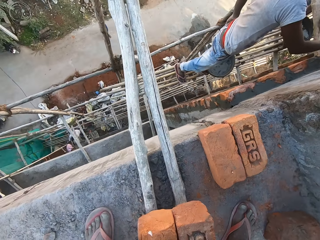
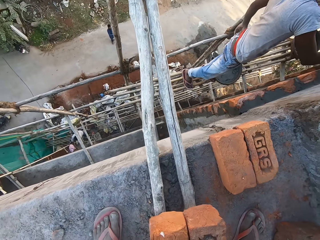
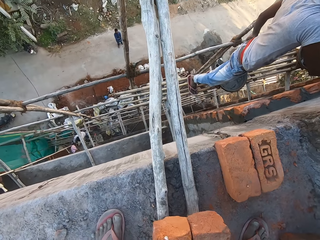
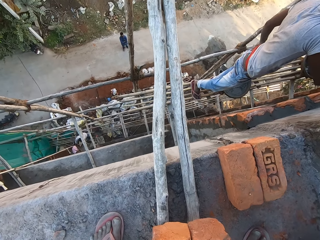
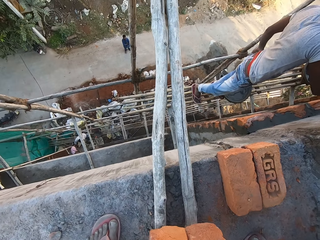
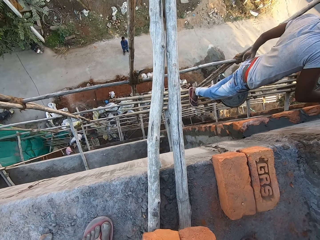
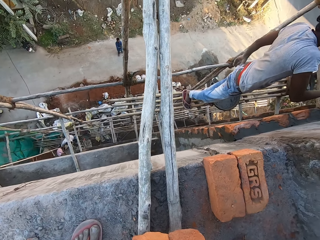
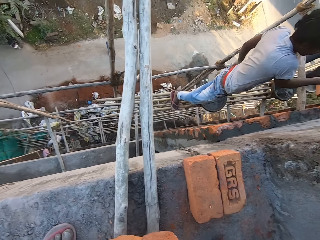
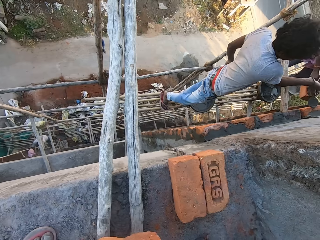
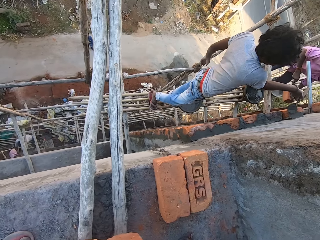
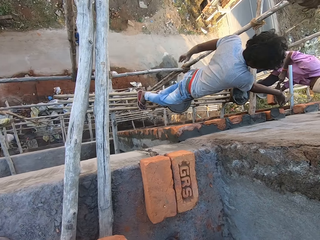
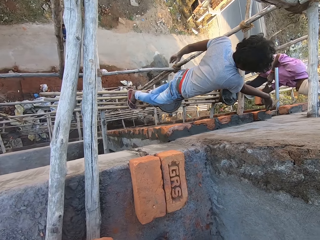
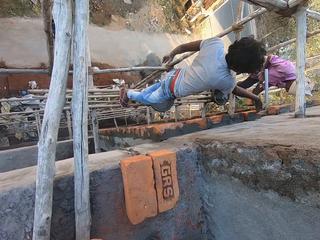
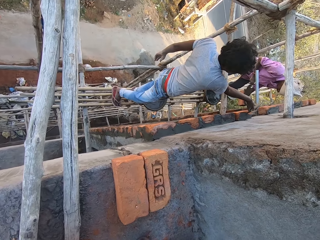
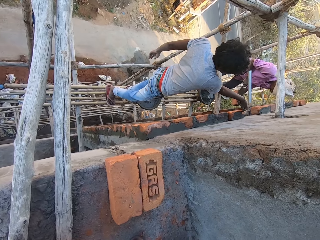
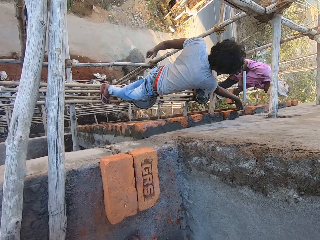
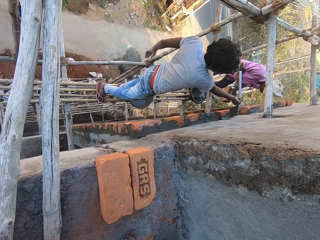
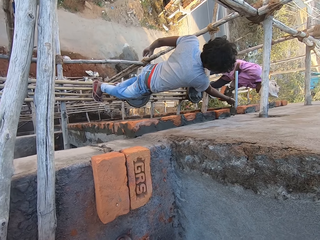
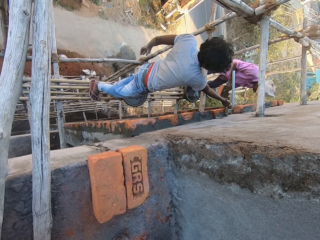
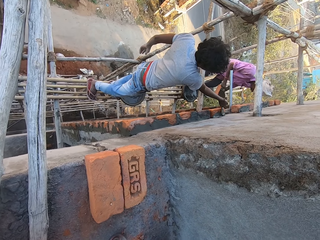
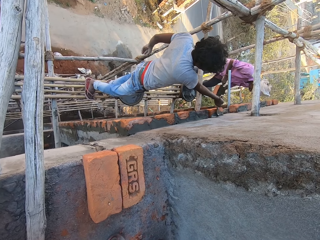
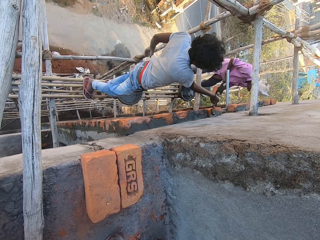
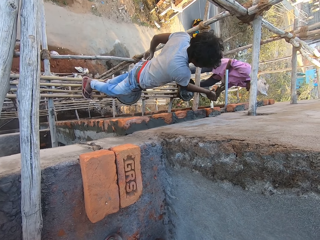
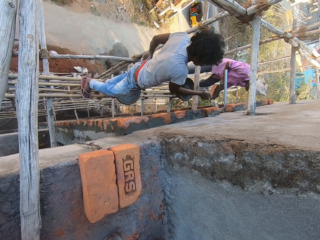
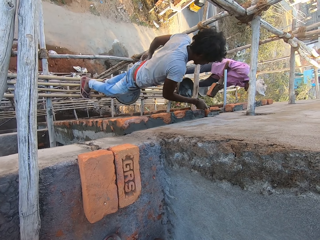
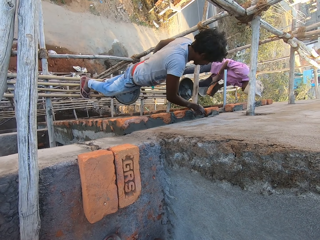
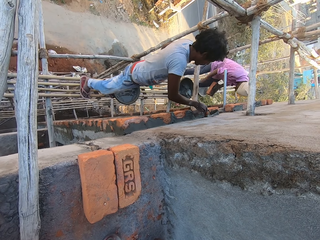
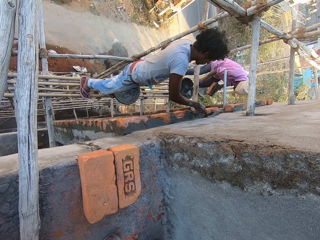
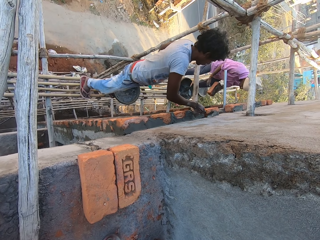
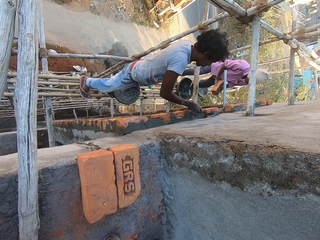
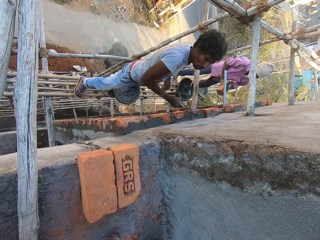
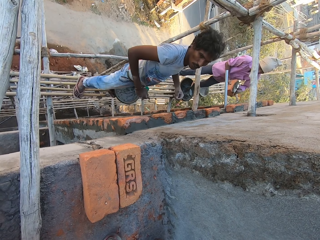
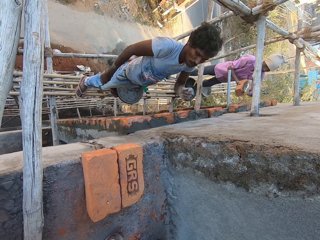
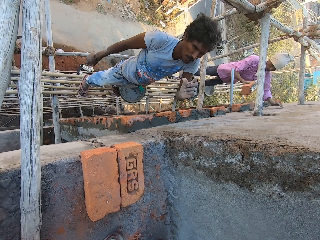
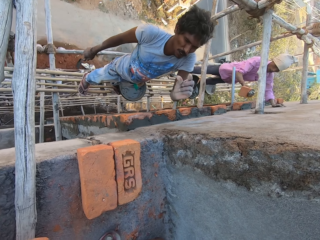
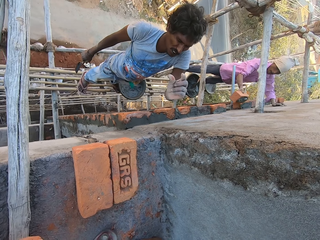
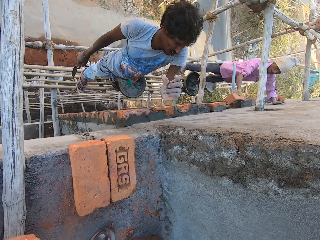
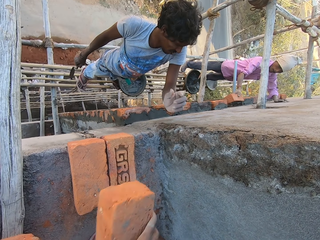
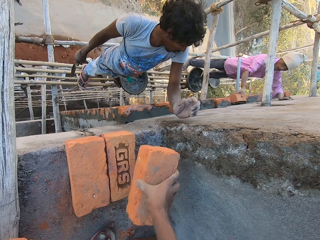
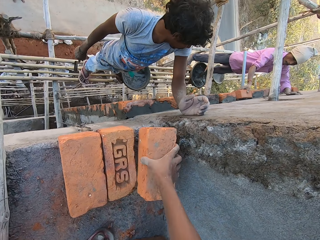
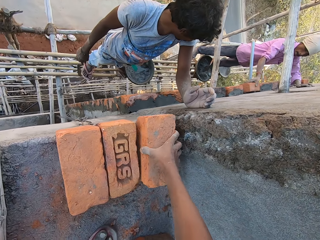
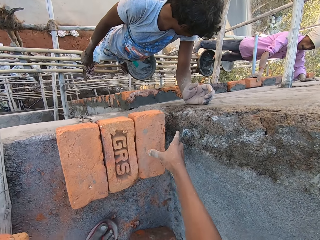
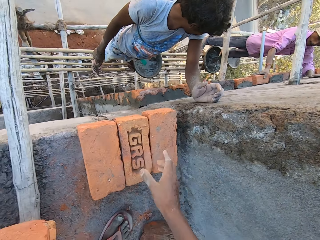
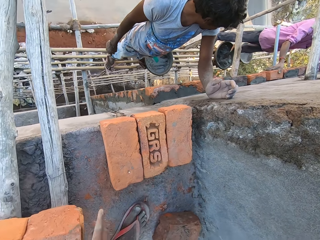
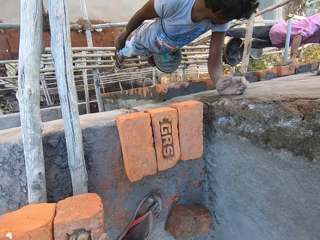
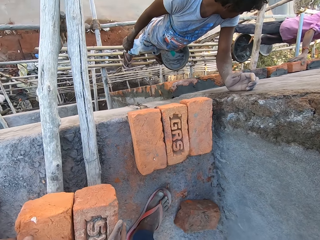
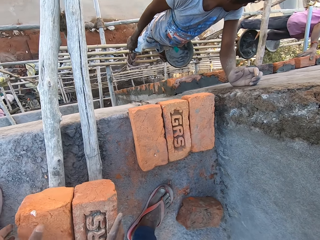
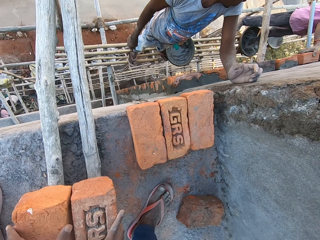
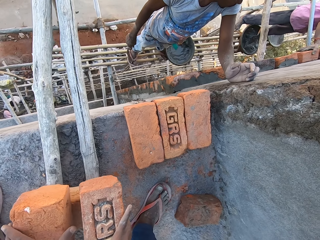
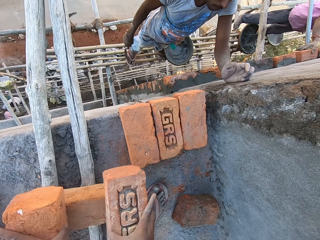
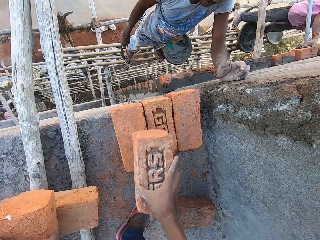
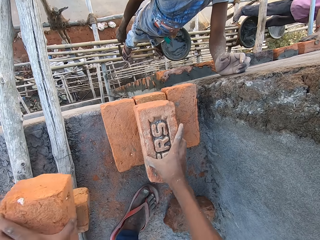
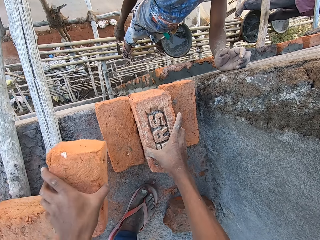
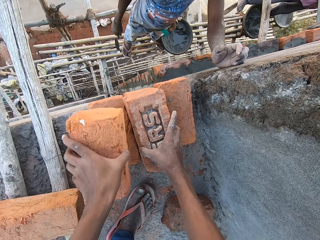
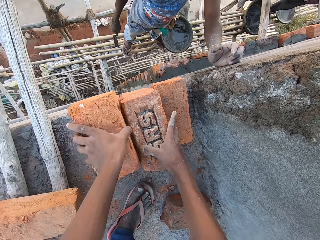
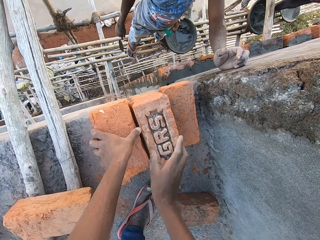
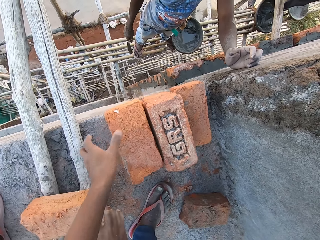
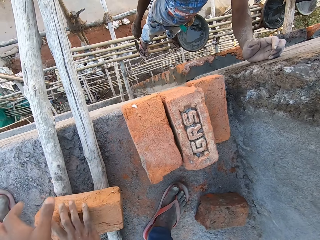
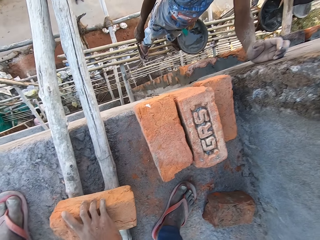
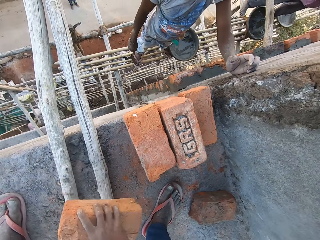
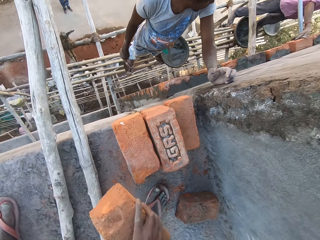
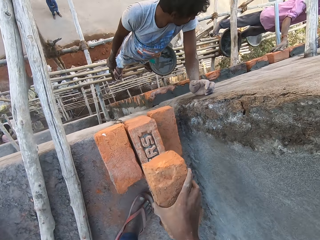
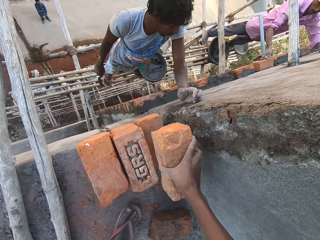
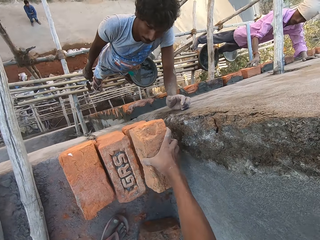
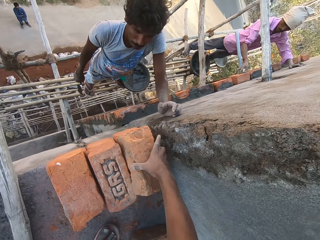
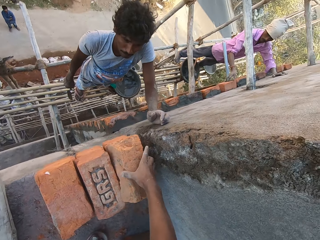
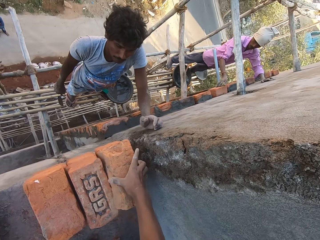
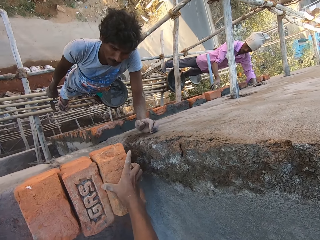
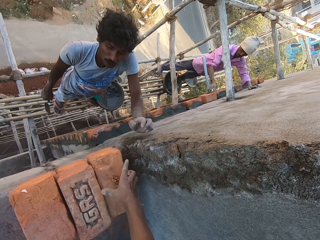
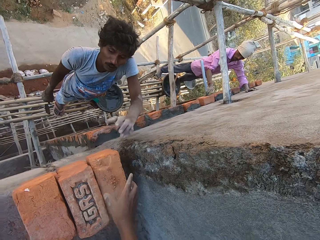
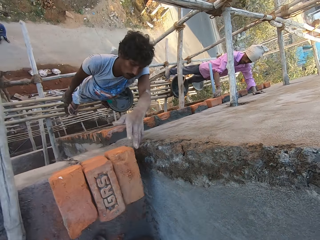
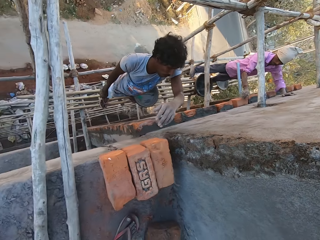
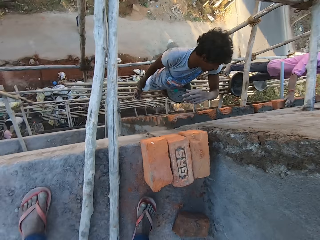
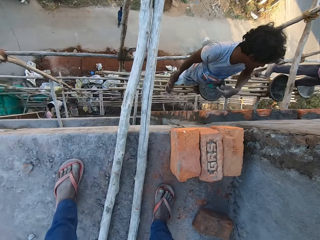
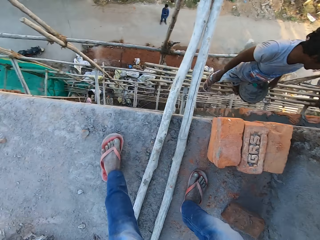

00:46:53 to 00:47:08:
The camera wearer interacts with the brick. A man applies concrete to the wall with the trowel in his right hand. Another man applies concrete to a brick in his left hand with the trowel in his right hand. The other man drops the trowel in his right hand into the pan on the scaffolding platform. The other man sticks the brick on the wall. The camera wearer drops a brick on the floor with his right hand. He picks a brick with the right hand. He moves some bricks from the pile to the floor with both hands. He picks a brick with the left hand and drops the brick on the floor. He picks a brick with the right hand and drops the brick on the floor.

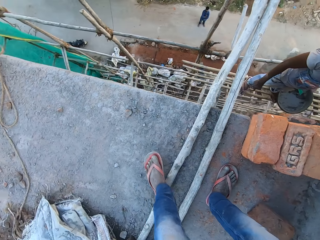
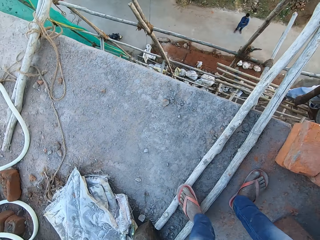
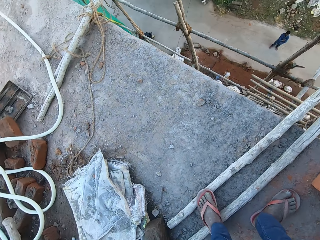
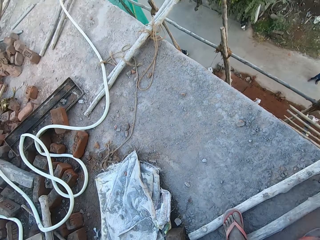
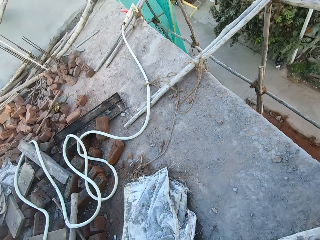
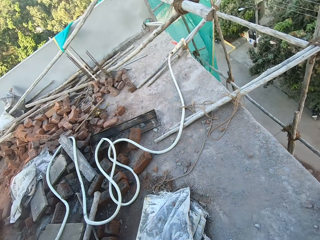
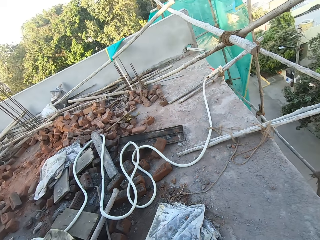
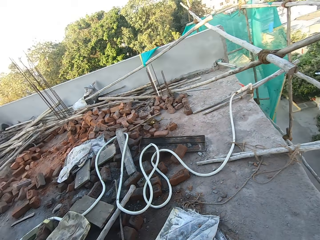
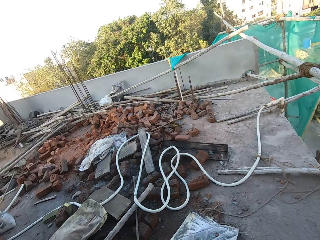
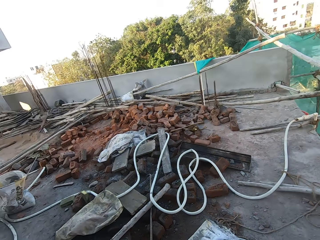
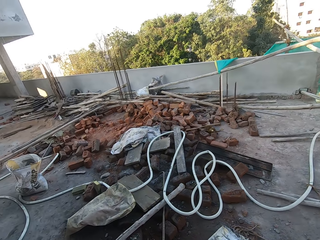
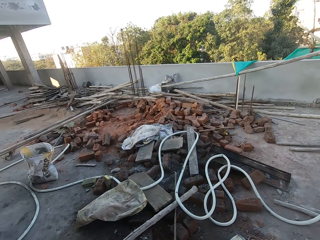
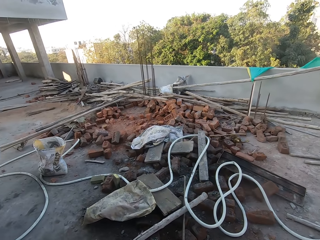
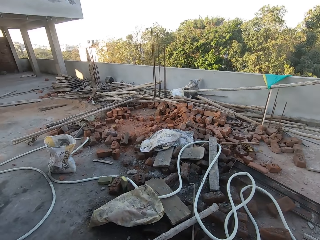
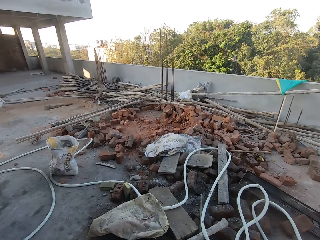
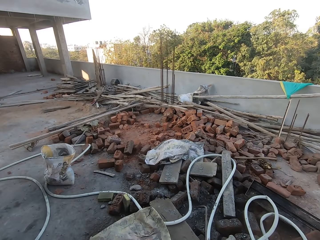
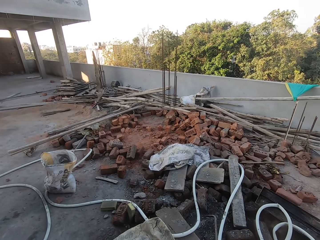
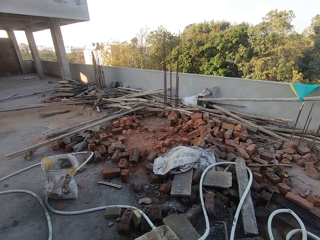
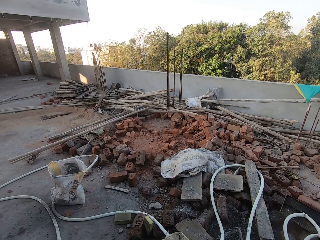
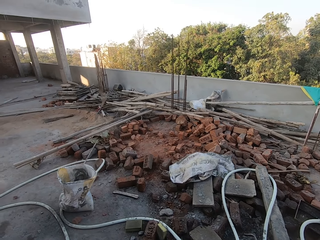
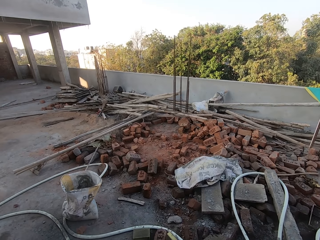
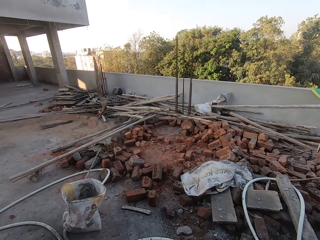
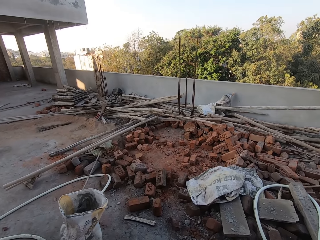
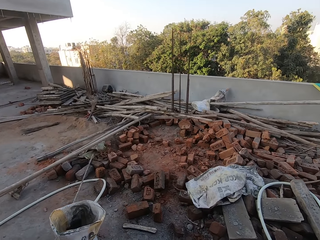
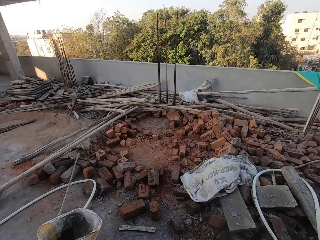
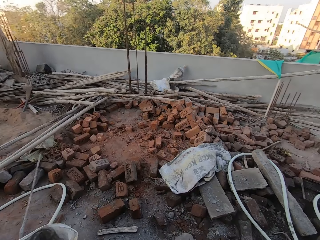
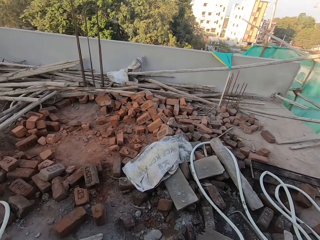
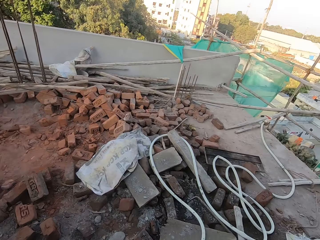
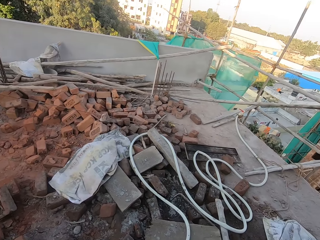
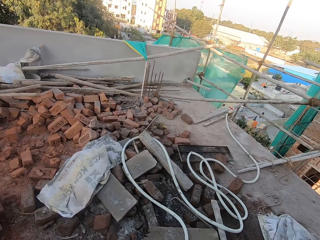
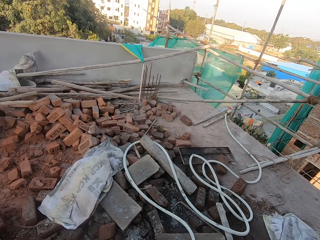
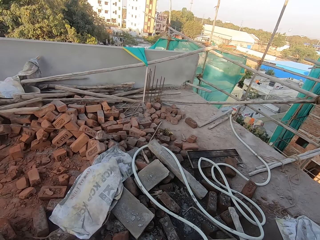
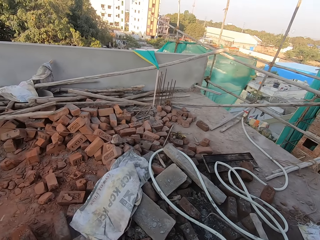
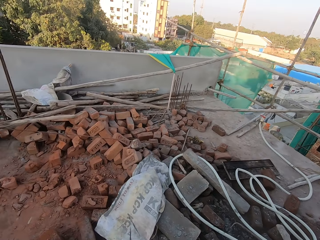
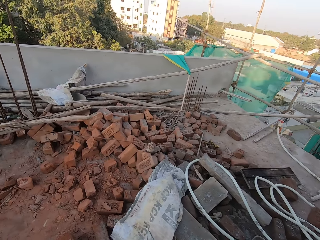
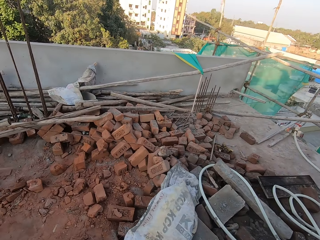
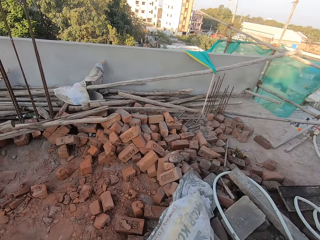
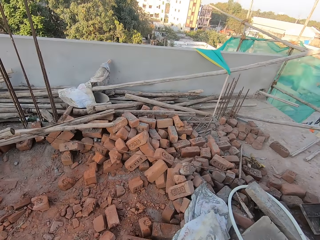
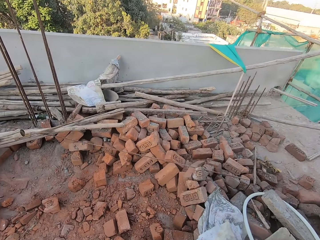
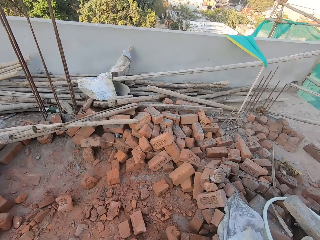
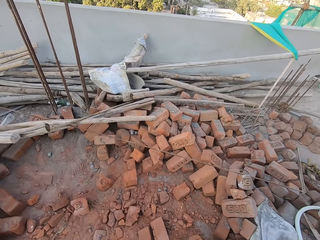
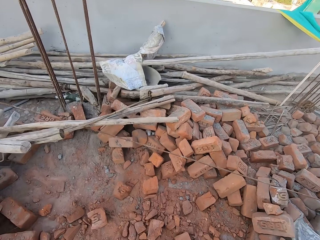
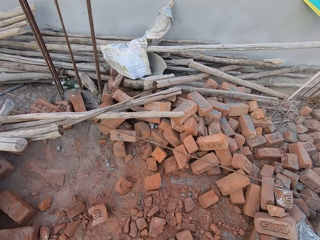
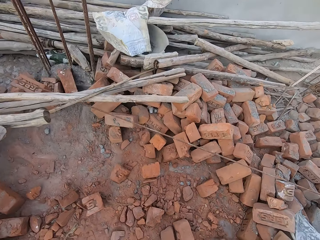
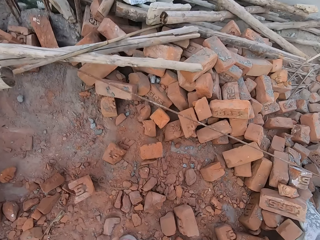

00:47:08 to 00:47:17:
The camera wearer walks in a site.
